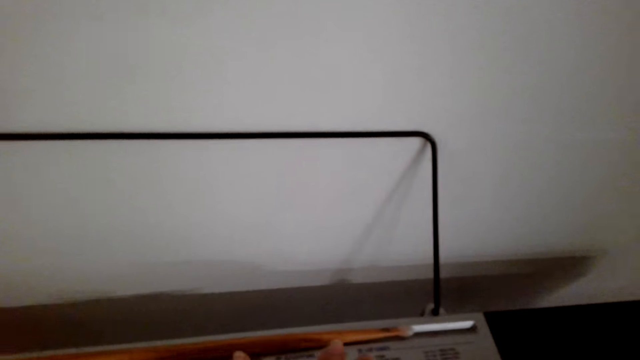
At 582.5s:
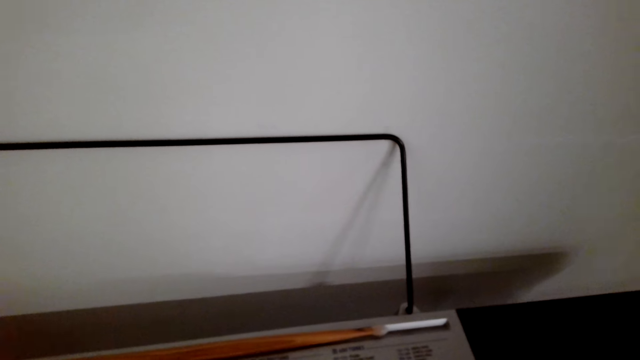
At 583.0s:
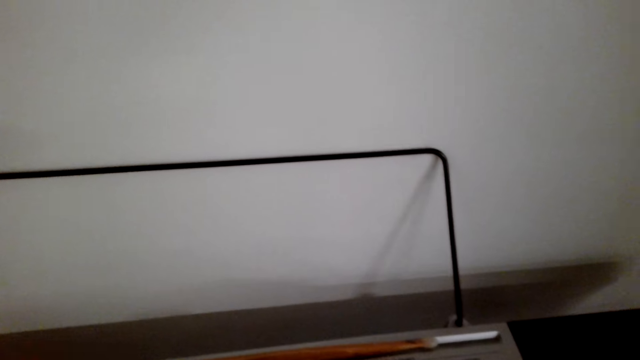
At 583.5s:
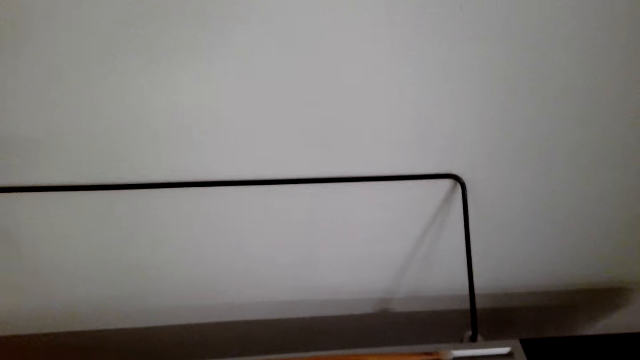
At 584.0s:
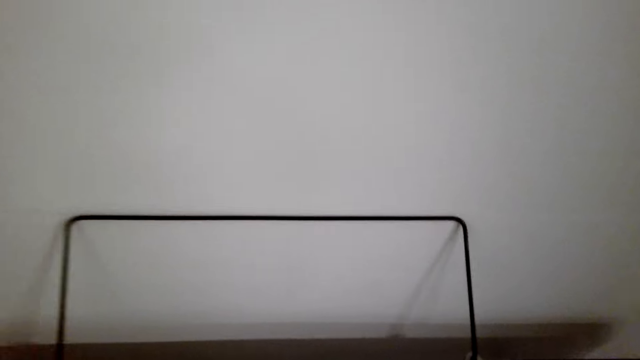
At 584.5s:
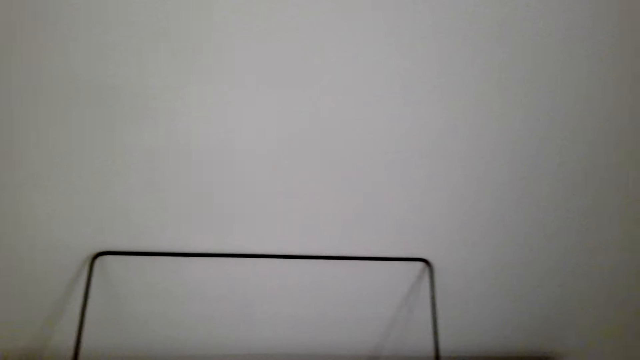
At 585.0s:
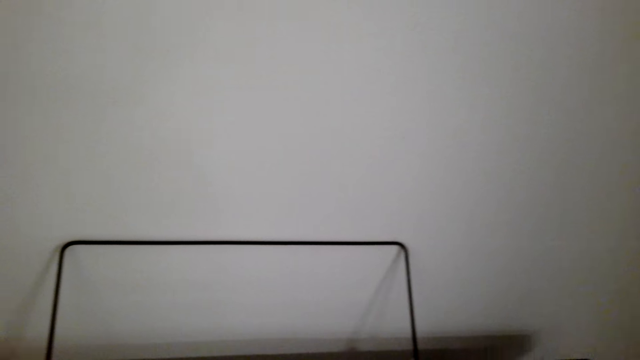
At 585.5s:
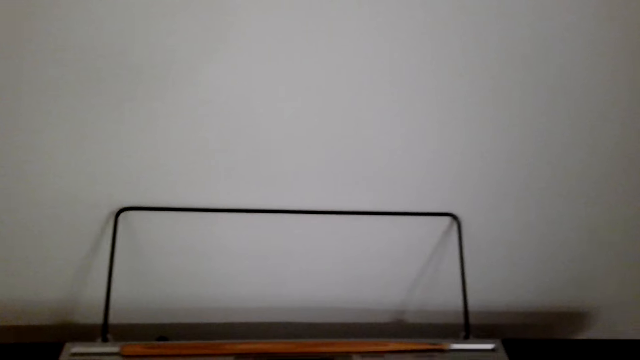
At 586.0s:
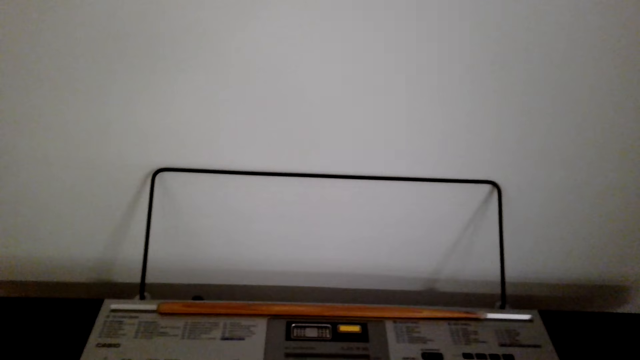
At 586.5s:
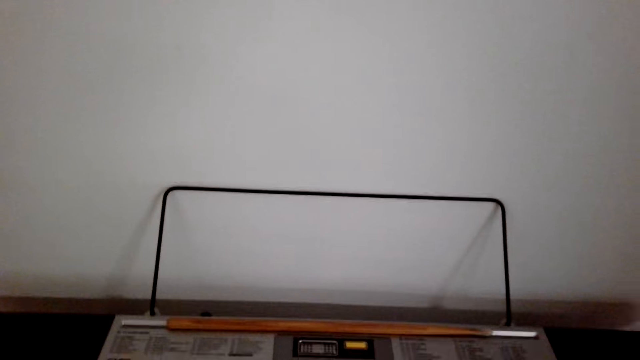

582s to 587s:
The camera wearer plays the piano.

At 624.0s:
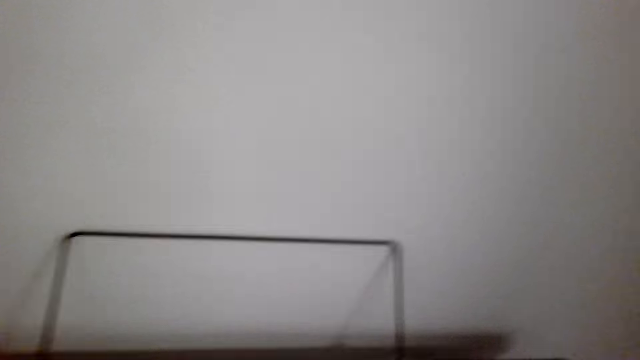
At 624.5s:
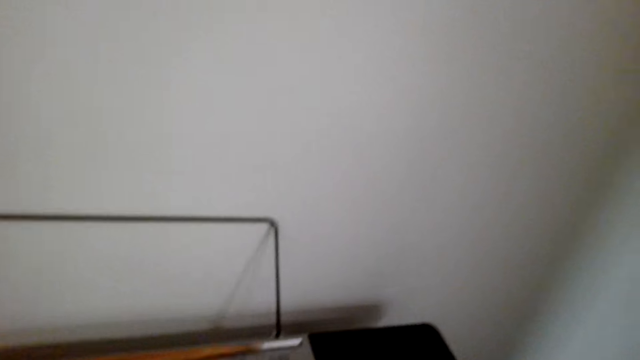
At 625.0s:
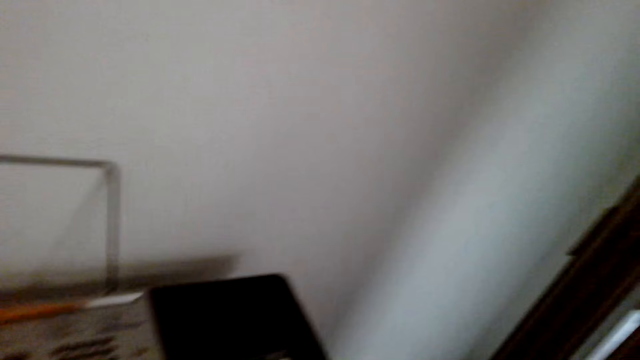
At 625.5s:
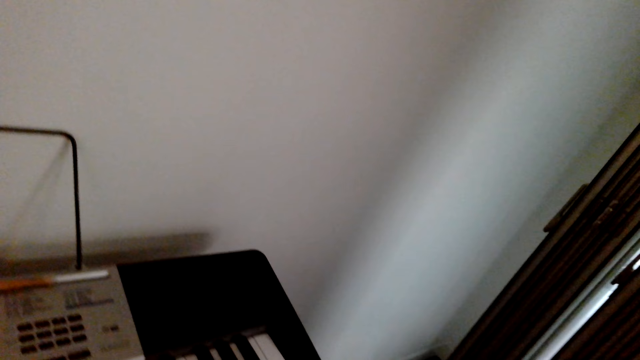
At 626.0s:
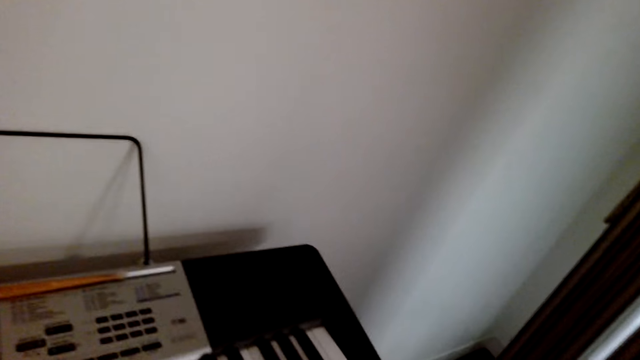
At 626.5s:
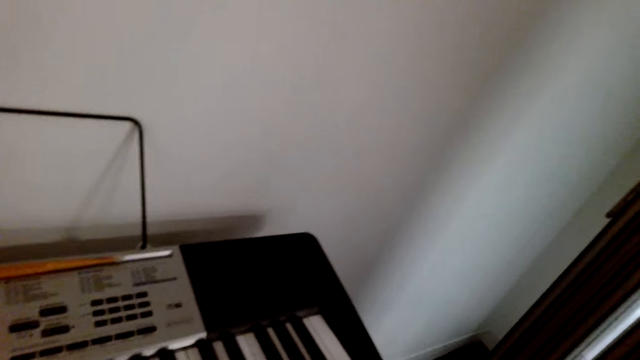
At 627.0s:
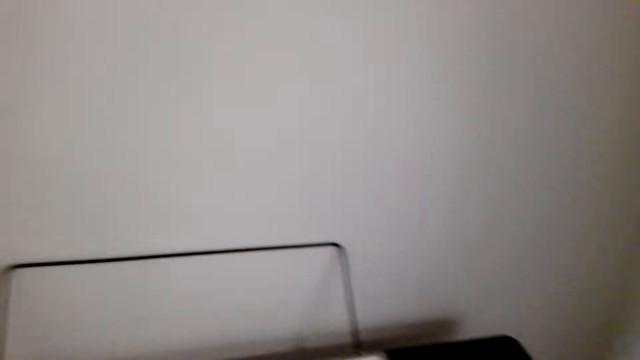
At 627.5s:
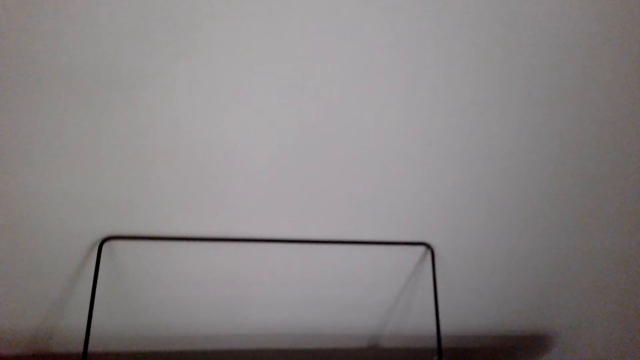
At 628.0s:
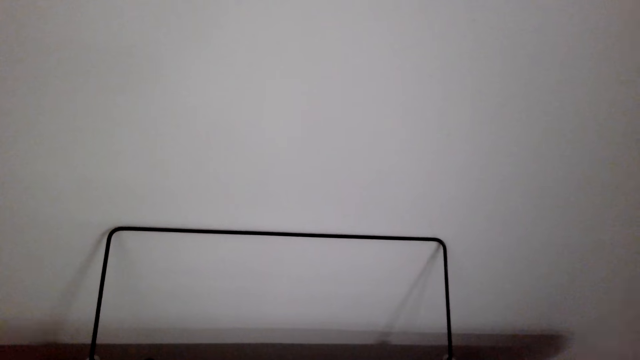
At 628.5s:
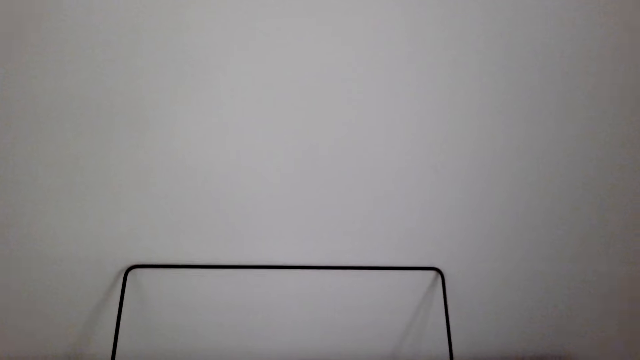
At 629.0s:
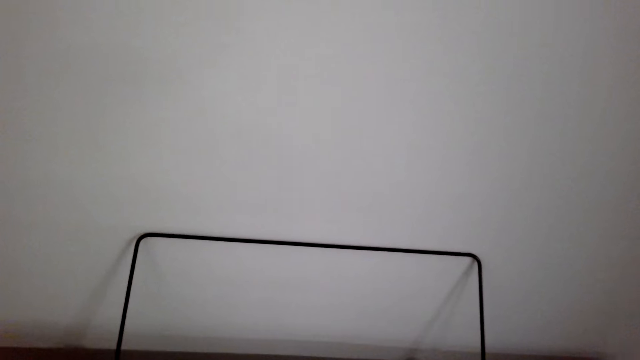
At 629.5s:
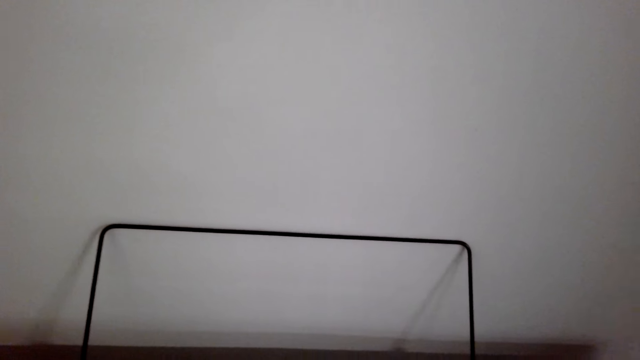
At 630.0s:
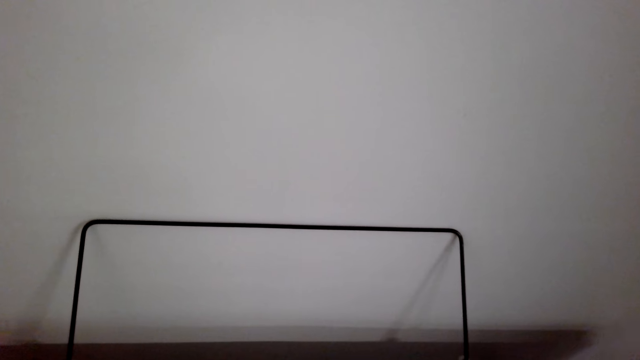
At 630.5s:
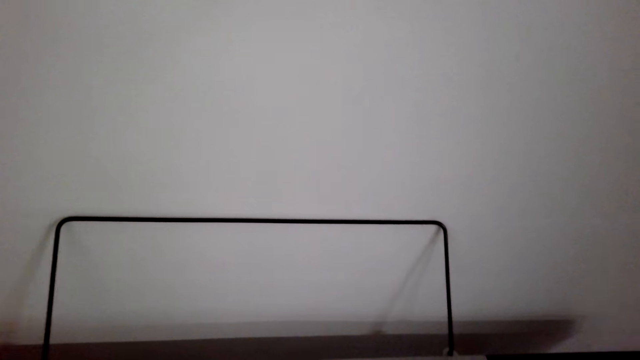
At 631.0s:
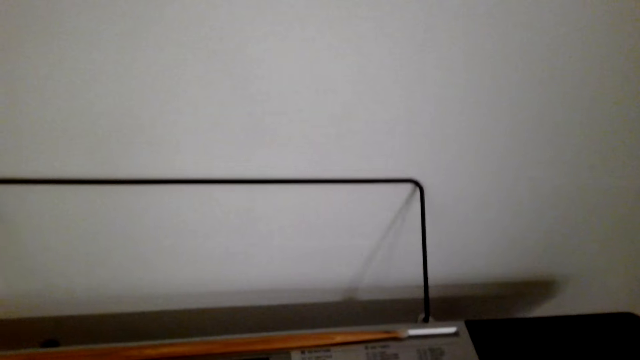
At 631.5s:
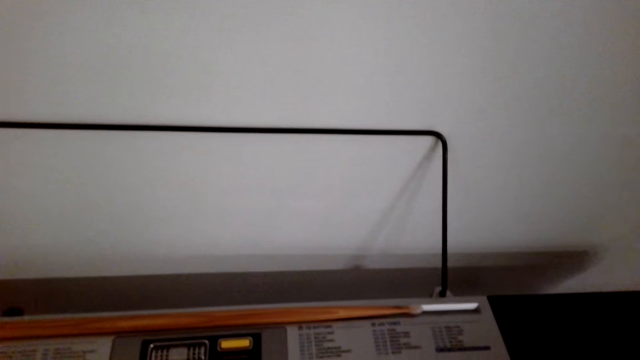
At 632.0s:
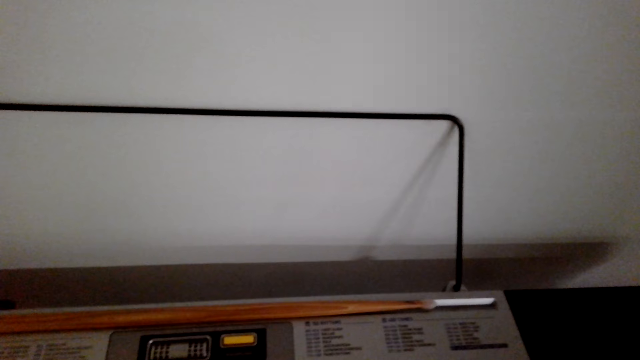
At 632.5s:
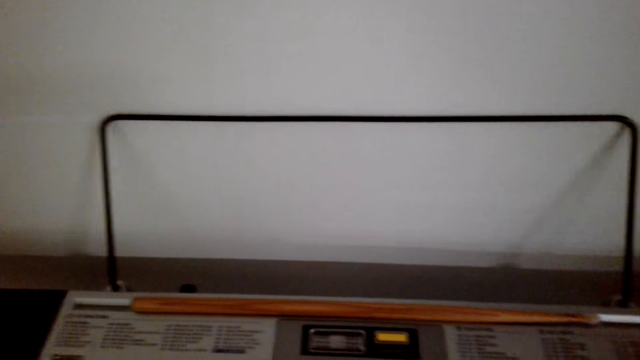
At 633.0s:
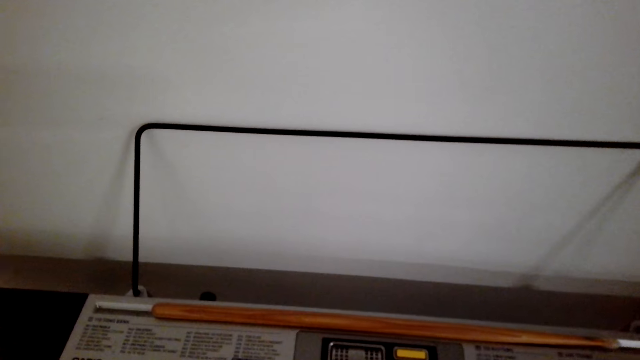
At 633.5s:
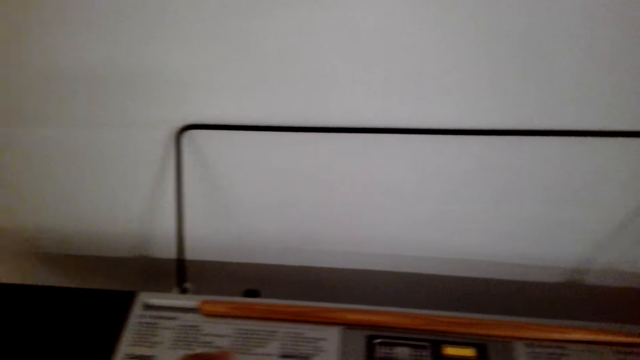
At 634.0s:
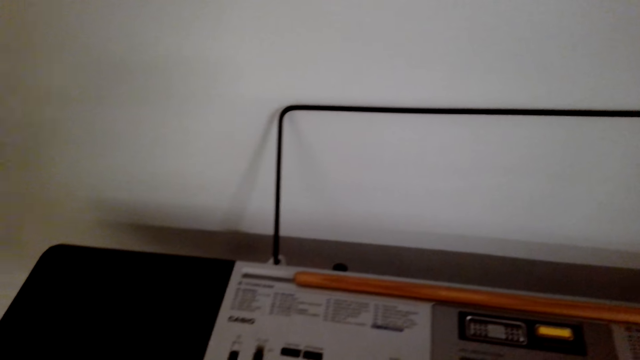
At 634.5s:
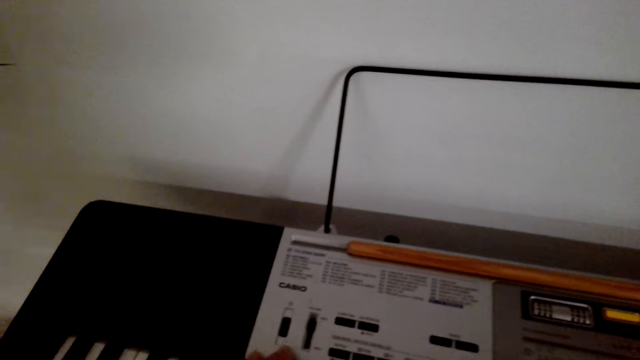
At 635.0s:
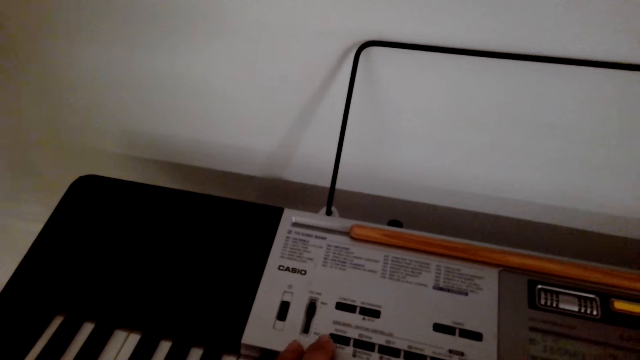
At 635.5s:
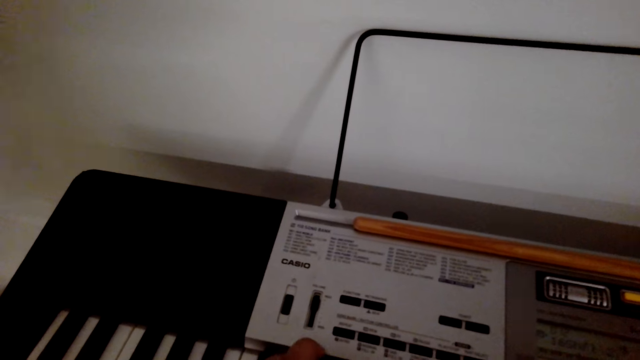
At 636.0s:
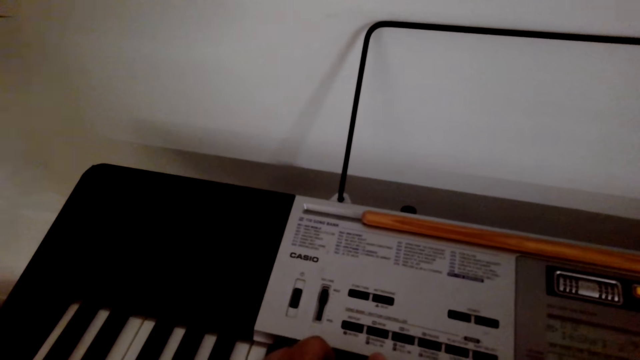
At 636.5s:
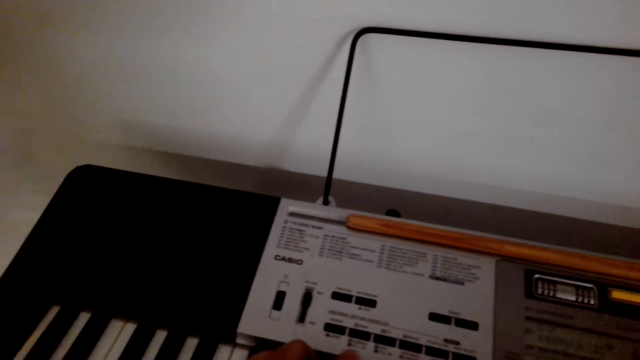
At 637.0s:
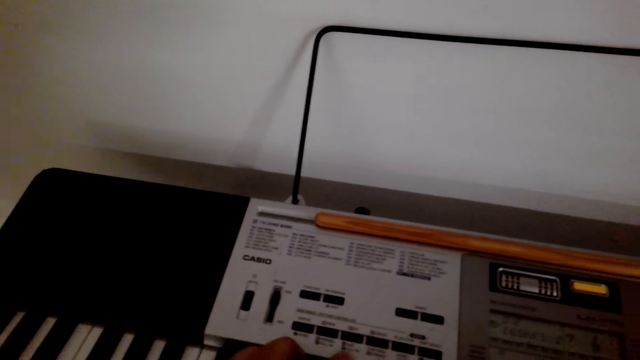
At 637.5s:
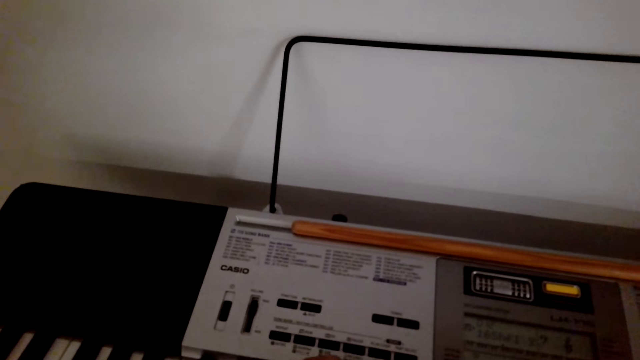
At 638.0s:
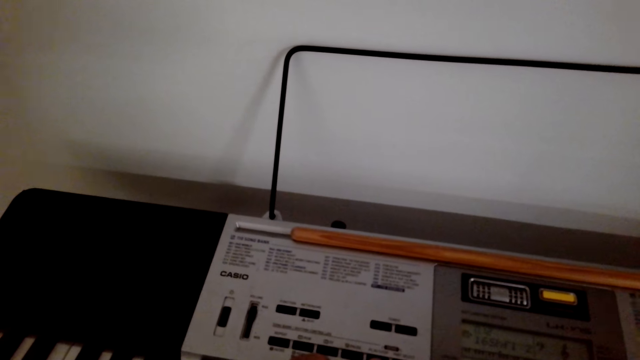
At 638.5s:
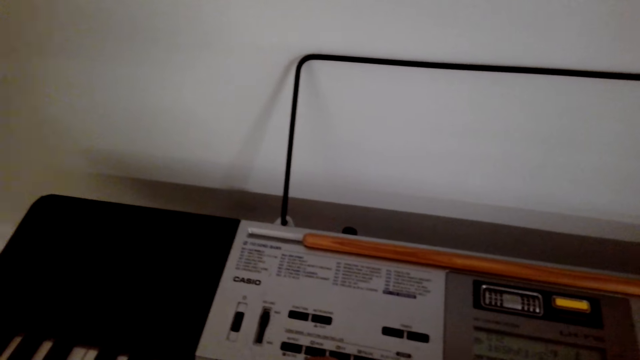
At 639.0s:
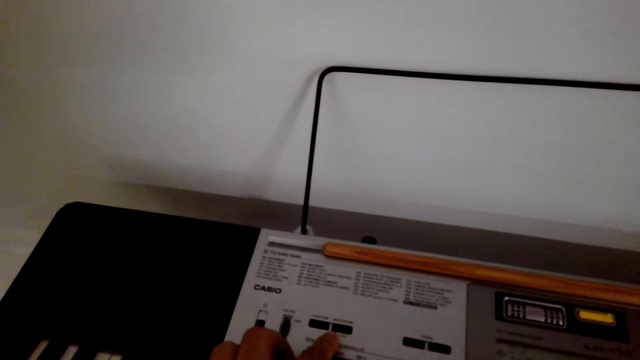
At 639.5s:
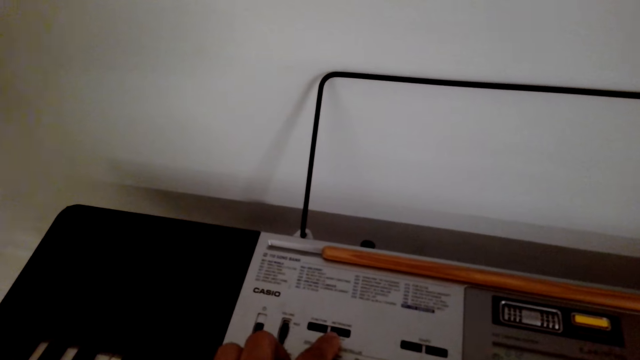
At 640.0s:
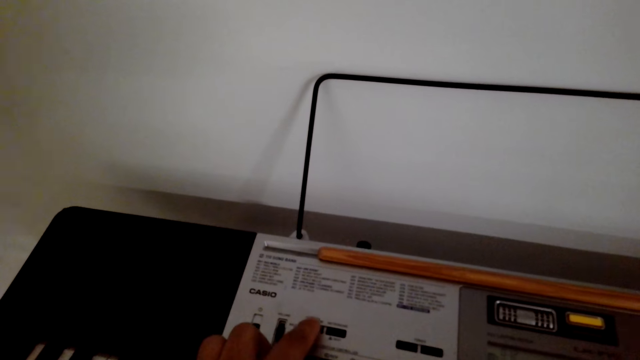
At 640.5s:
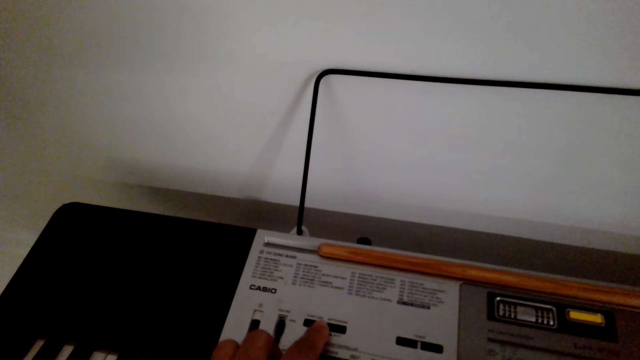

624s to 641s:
The camera wearer looks around the room. They play the piano. They press piano buttons.
